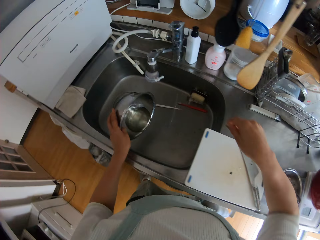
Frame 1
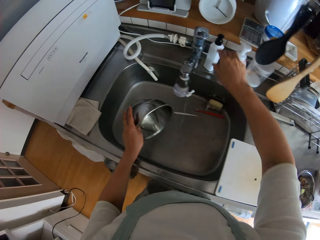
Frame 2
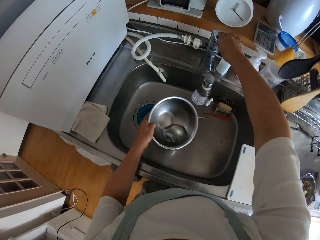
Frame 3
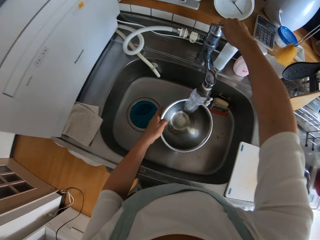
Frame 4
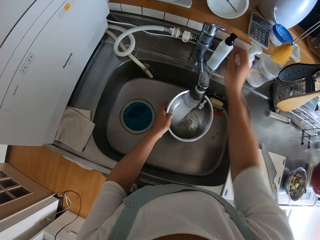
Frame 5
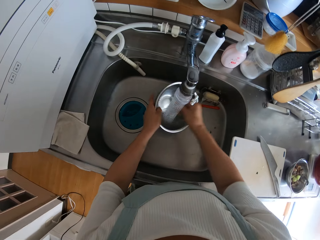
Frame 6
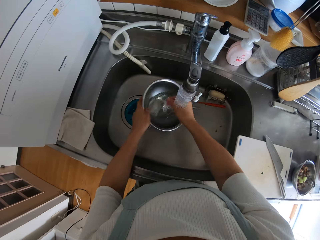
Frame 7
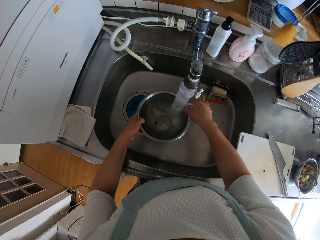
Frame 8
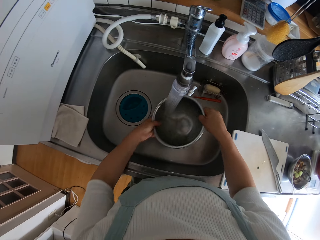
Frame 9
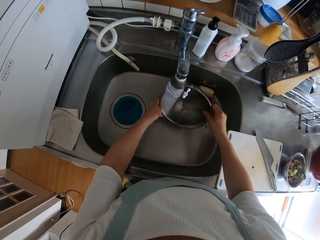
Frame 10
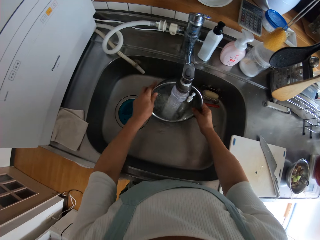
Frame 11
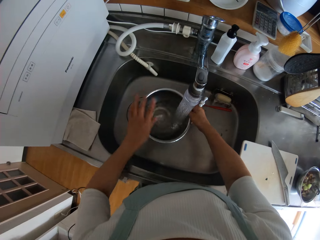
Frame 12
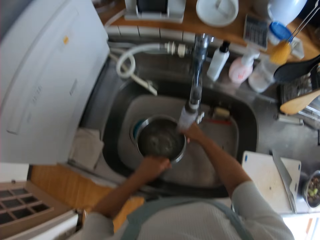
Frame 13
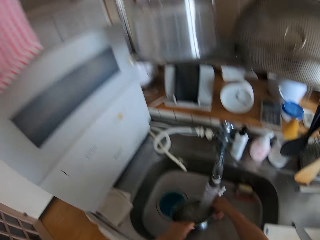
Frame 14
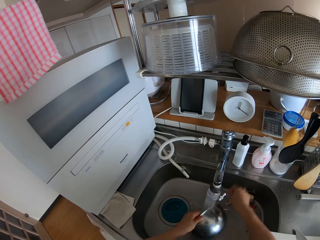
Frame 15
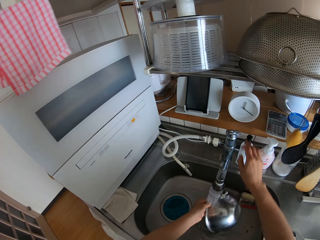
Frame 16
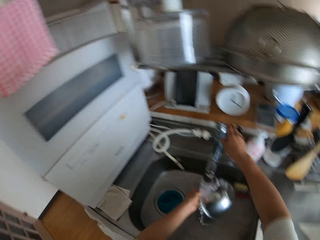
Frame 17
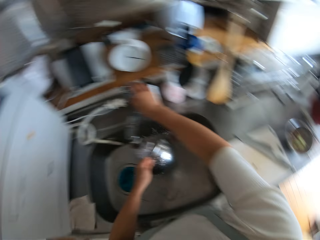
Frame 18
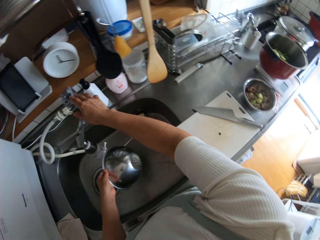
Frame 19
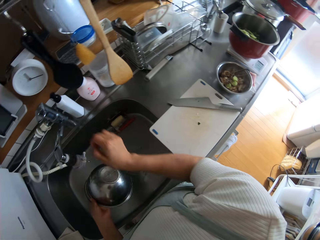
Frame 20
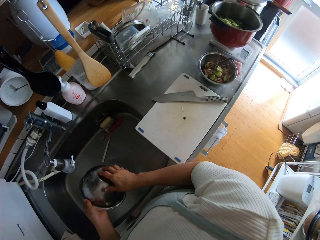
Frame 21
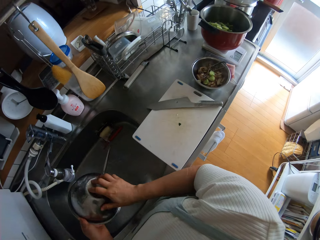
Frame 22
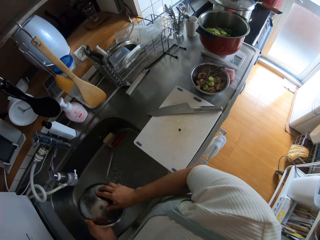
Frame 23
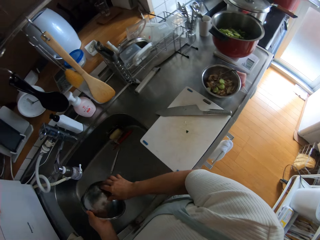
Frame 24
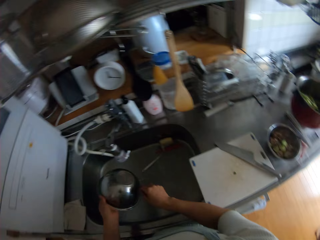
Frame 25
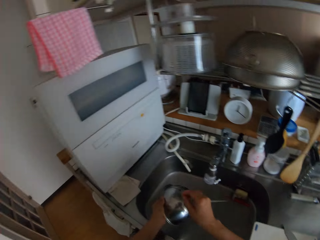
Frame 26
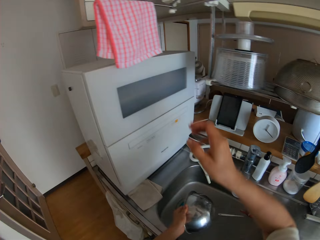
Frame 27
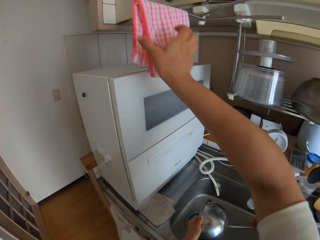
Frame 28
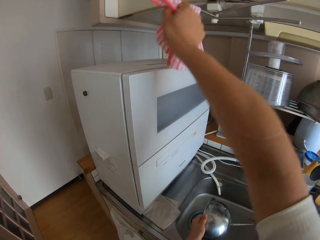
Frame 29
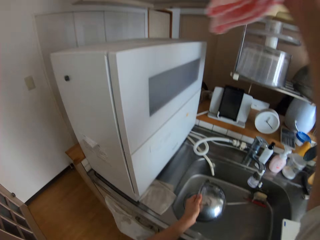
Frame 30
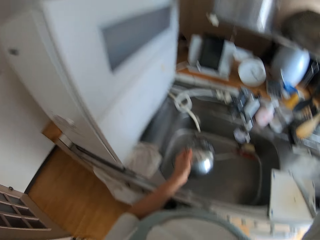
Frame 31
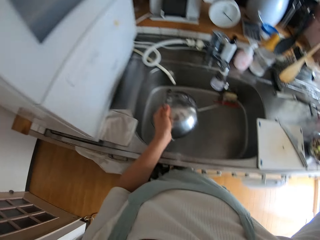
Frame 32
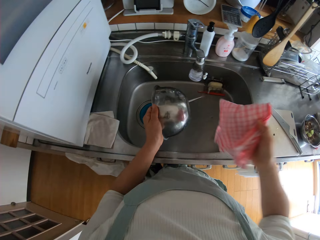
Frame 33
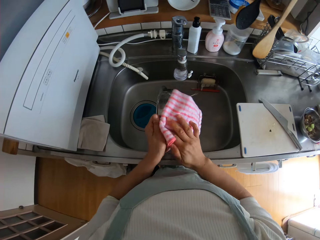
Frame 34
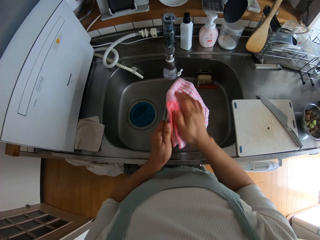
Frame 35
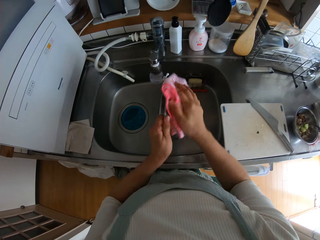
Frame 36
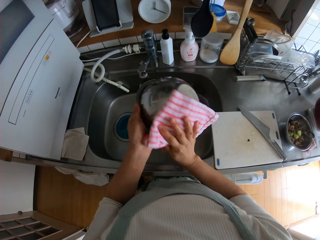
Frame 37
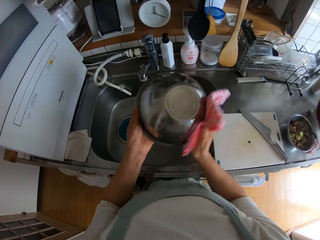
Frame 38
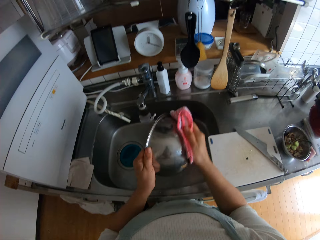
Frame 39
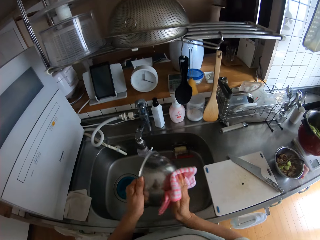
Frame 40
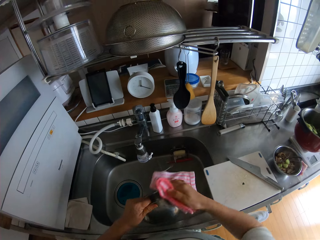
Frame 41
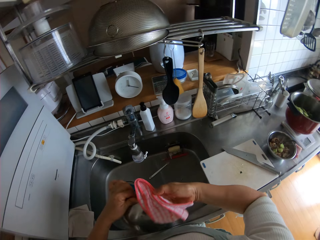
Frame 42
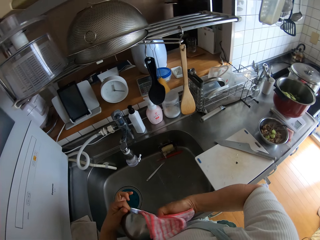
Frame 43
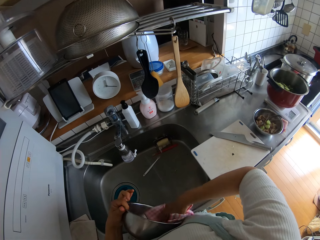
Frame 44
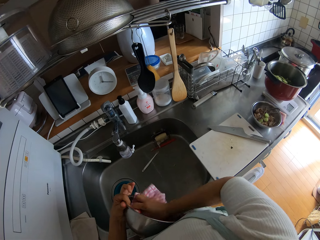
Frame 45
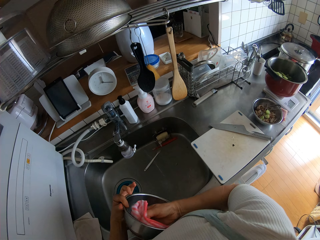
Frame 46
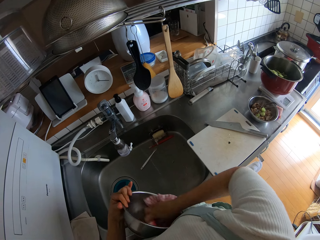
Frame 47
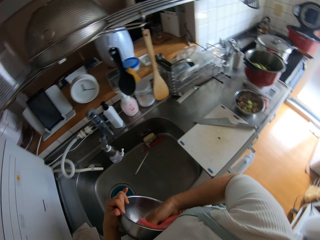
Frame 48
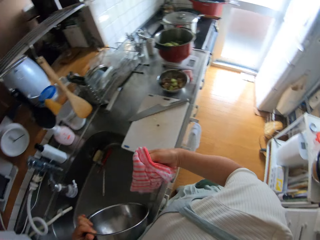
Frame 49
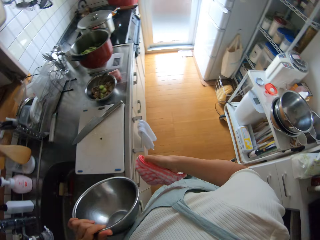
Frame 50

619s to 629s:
The camera wearer pours the water inside the bowl into the sink. They open the tap. They rinse the bowl. They turn the bowl. They close the tap. They shake the bowl. They pick a napkin from a hanger. They dry the bowl with the napkin.

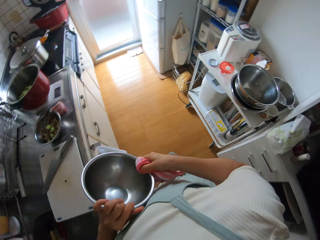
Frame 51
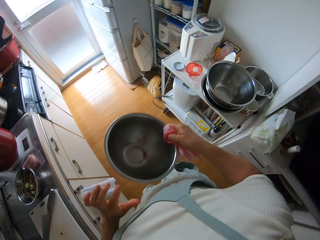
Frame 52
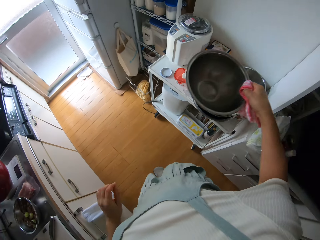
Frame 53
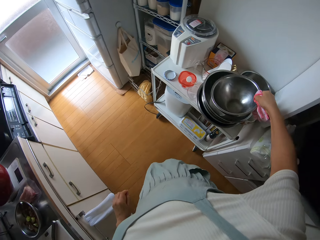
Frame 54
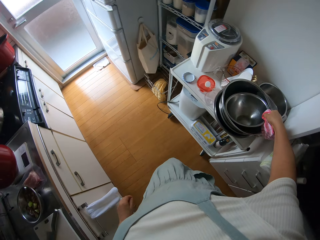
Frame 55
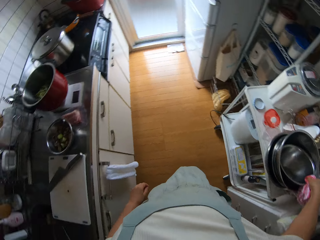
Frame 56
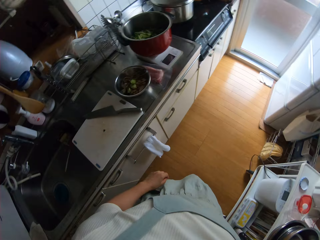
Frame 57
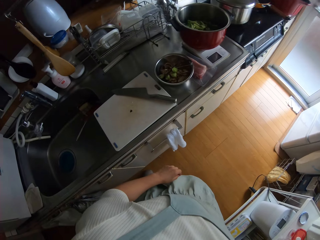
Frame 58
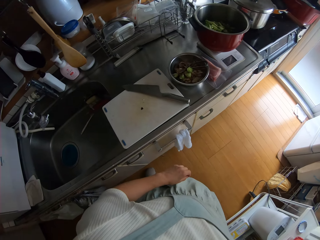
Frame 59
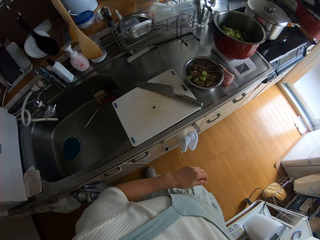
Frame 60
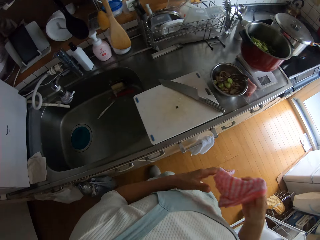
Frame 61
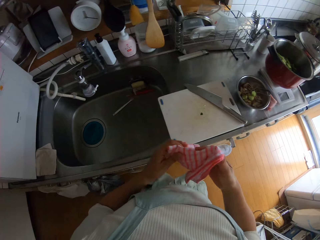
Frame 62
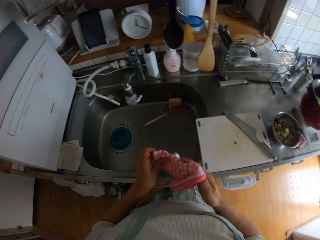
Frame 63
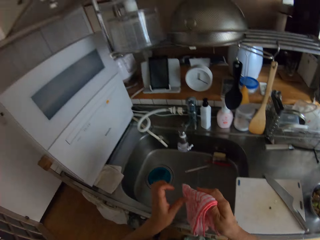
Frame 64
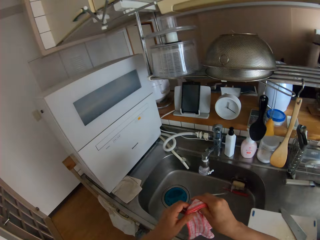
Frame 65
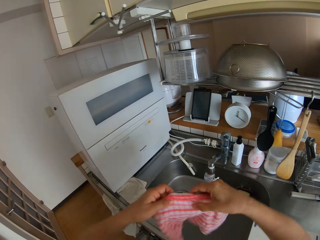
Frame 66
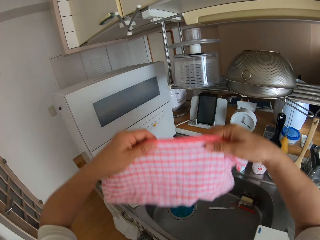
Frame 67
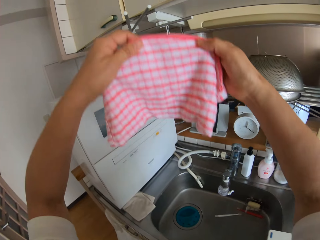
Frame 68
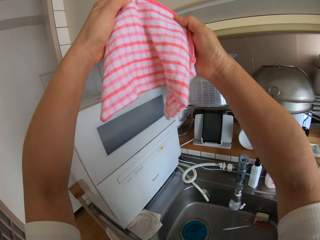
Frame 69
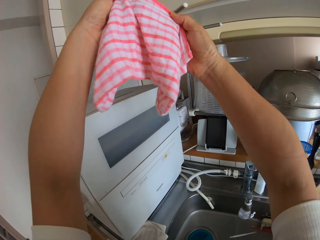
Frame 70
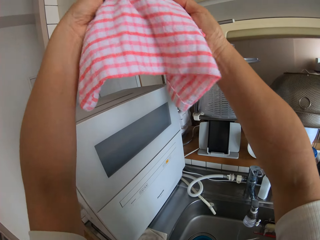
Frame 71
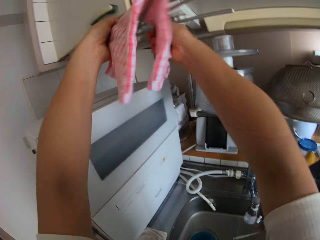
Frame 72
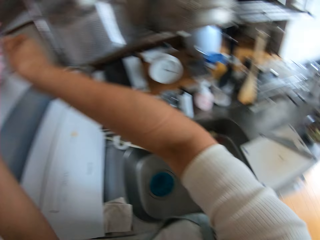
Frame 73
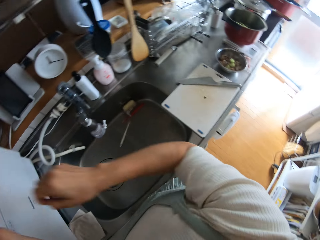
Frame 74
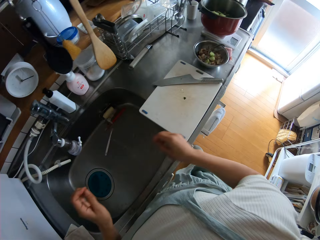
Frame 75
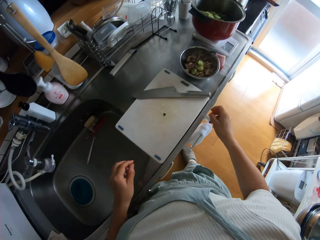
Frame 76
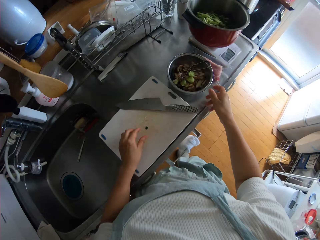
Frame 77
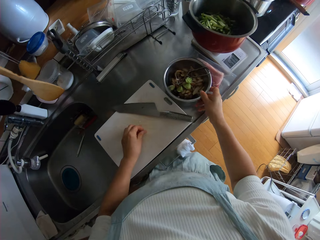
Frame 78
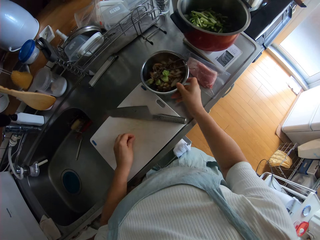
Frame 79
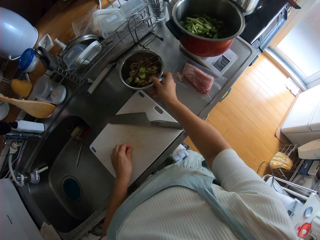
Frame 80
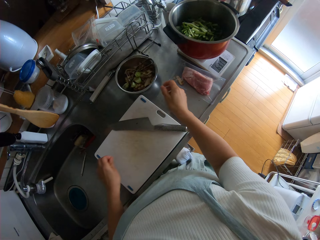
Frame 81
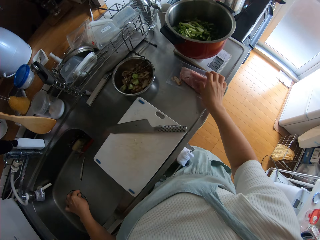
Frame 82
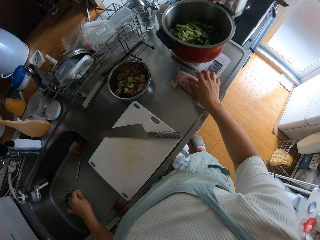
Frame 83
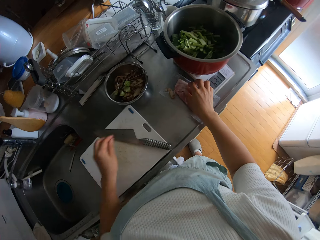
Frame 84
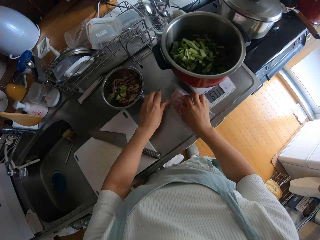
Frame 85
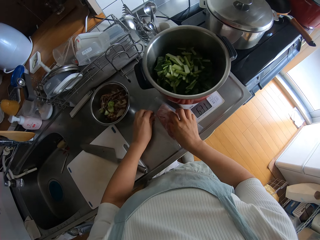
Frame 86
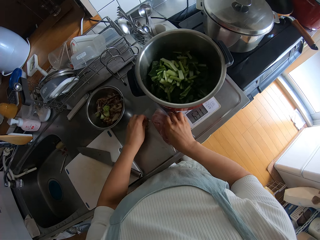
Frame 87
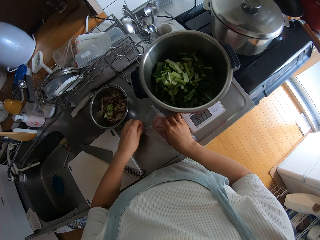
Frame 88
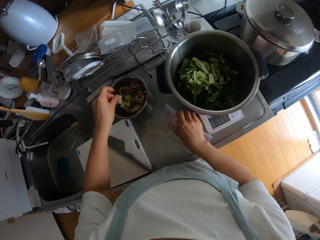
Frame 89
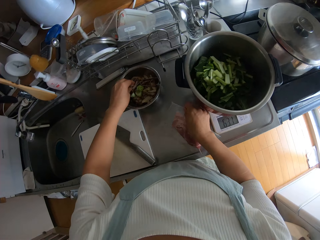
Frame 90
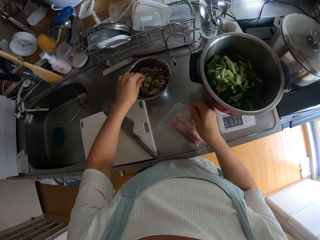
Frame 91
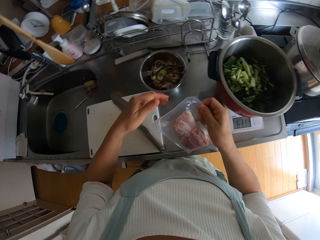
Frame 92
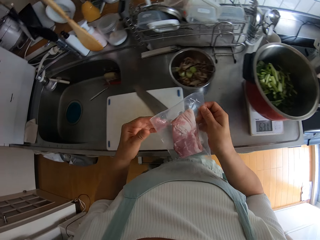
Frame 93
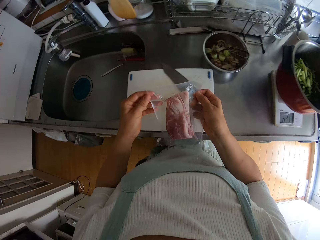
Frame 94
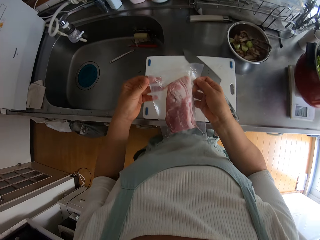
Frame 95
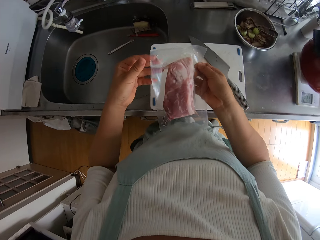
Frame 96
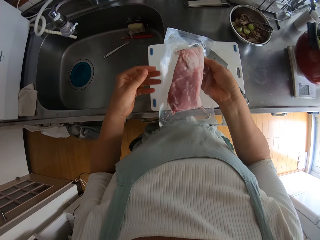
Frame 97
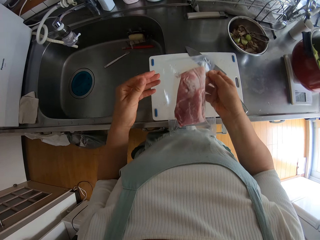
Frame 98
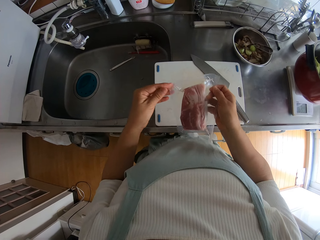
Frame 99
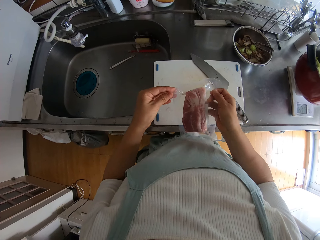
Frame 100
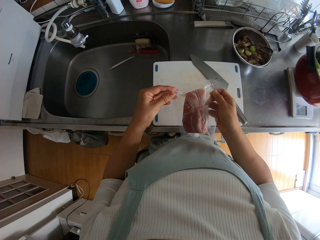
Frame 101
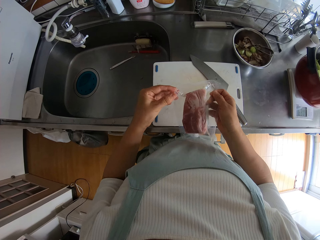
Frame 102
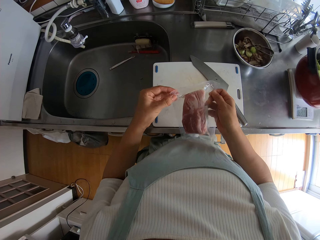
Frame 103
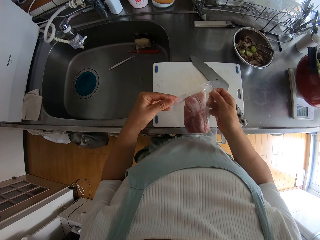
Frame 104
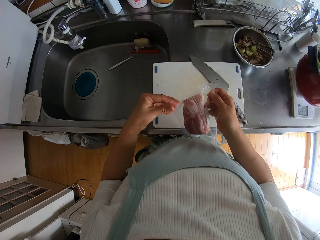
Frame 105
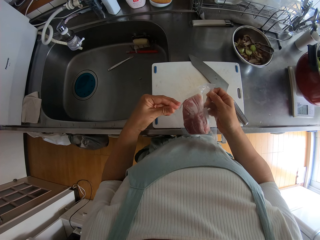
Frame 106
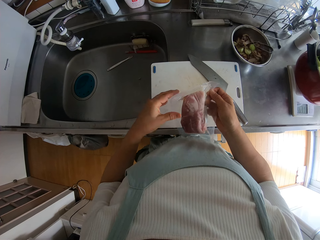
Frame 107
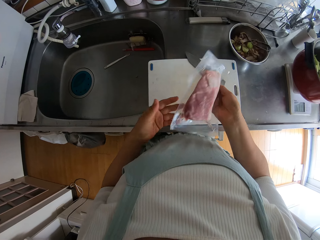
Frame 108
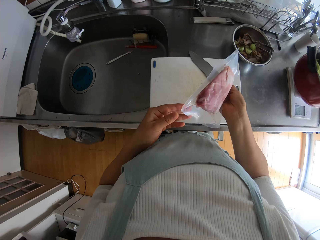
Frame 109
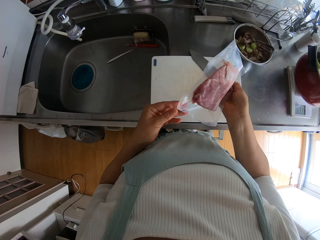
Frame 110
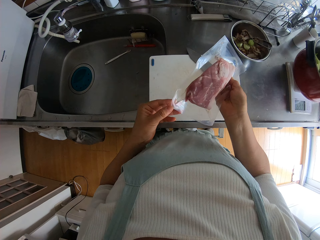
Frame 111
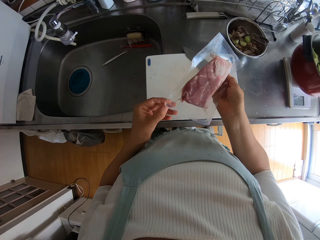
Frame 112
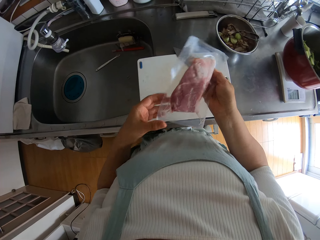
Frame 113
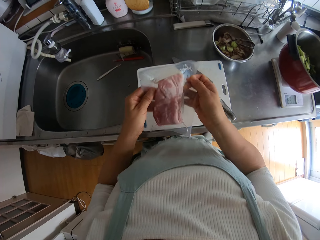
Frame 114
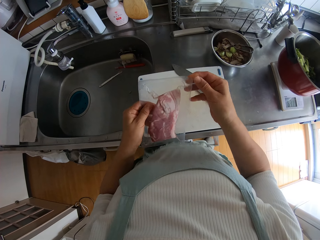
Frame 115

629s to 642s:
The camera wearer turns to a side table. They place the bowl on the other bowls on a shelf. They turn to the sink. They hold a towel. They place the towel on a hanger. They move a bowl on the sink table. They pick a spinach piece from the clear vinyl cover and drop the spinach piece in a bowl. They pick a wrapped steak meat from the sink table. They hold the wrapped steak meat.
